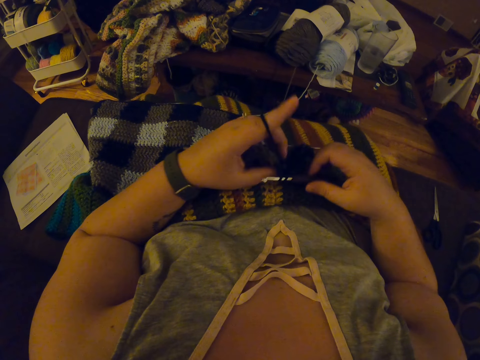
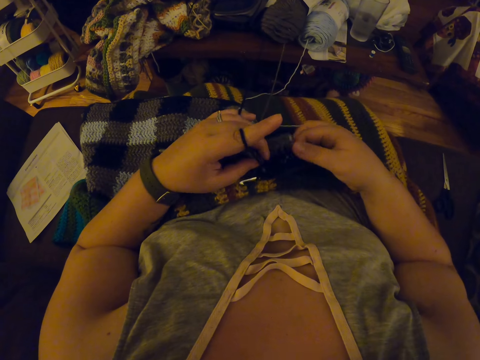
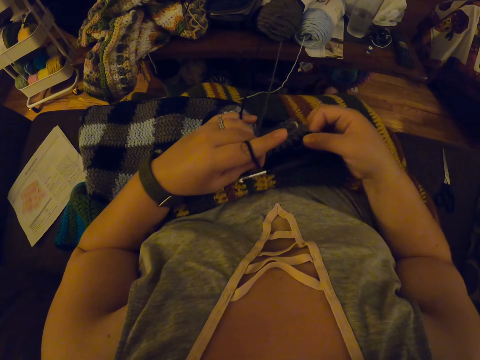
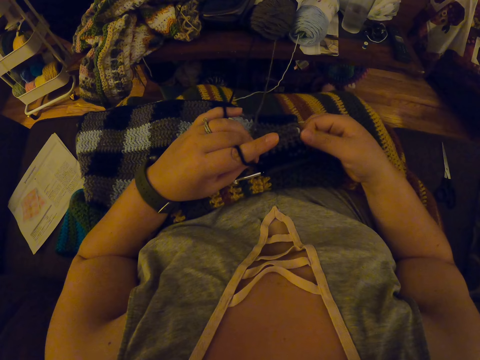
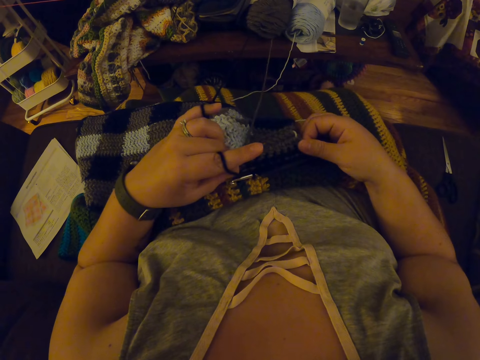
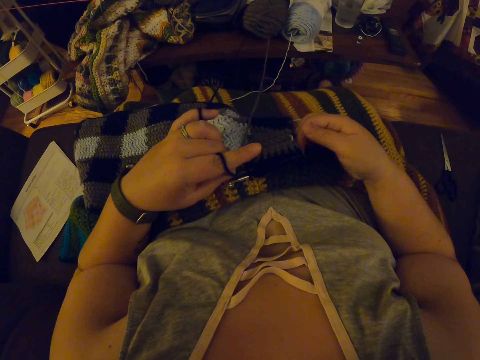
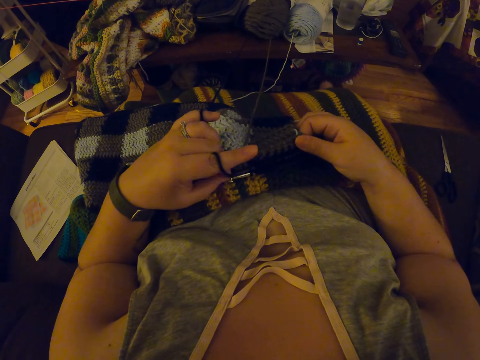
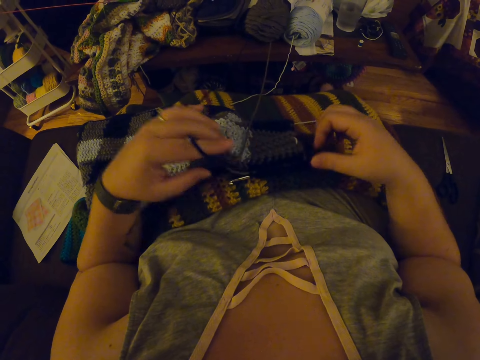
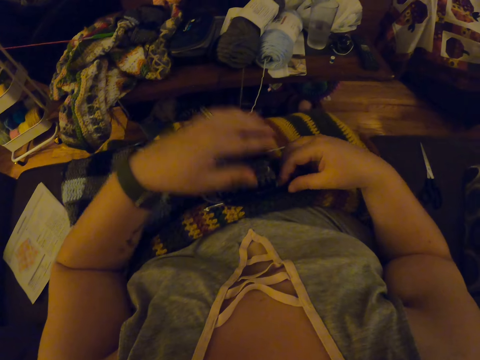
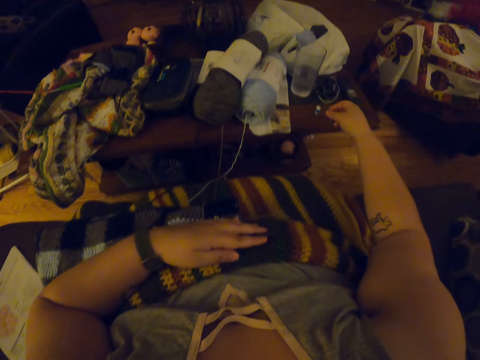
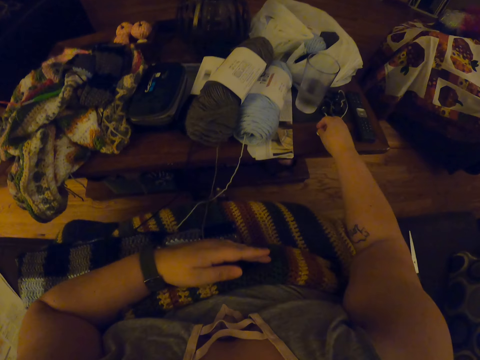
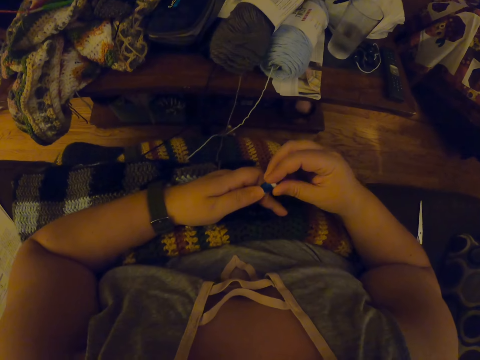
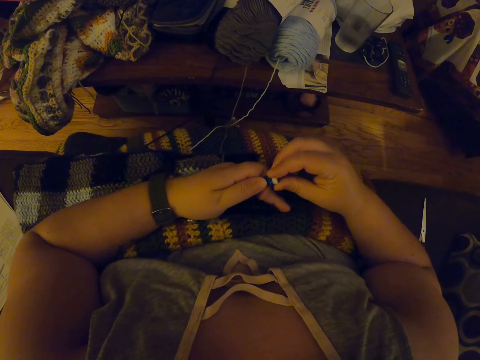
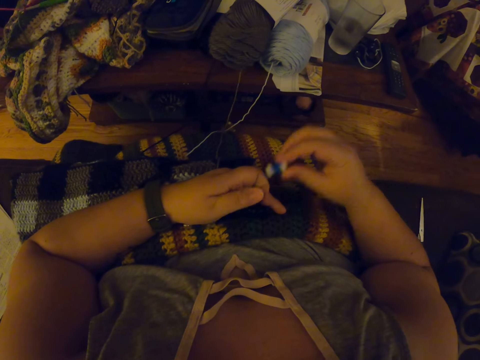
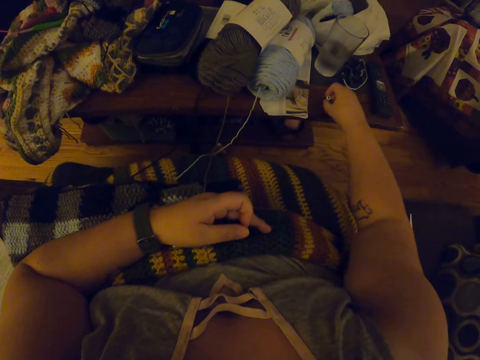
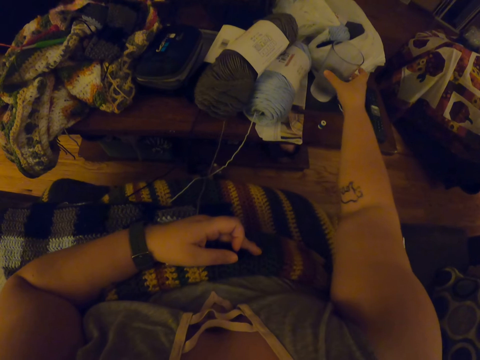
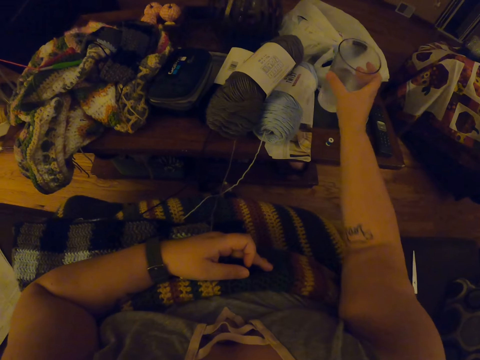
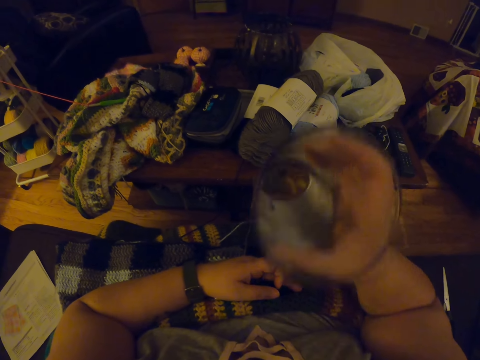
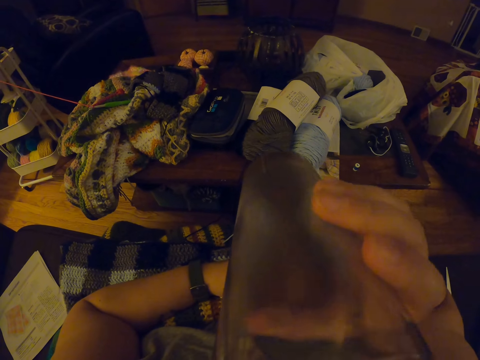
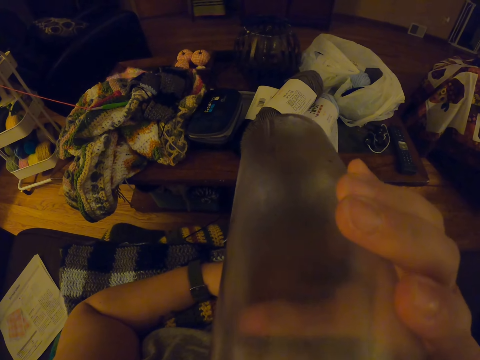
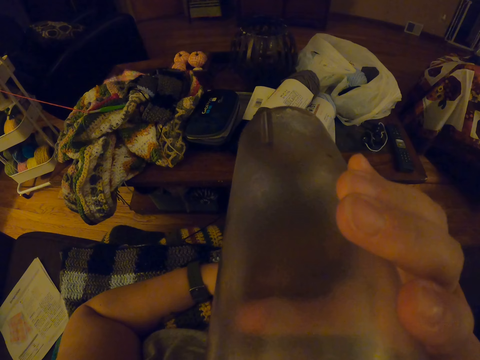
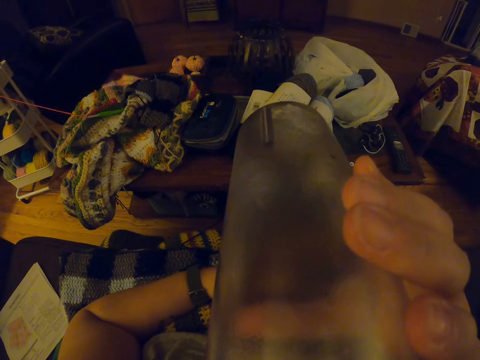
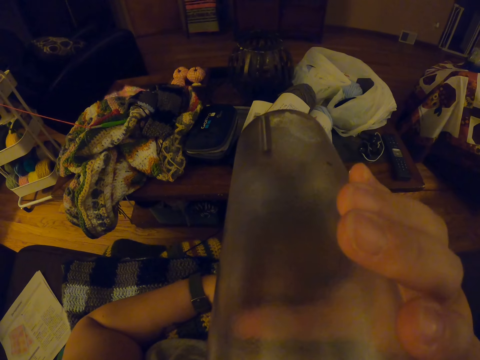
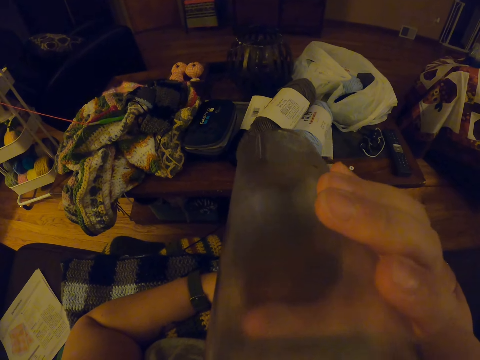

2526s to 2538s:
The camera wearer straightens the fabric sweater. She picks up a sewing thimble or thread on a table. She holds the thread with her hands. She drops back the sewing thimble on the table. She picks up a glass of water on the table, holds the glass and drinks water from the glass.

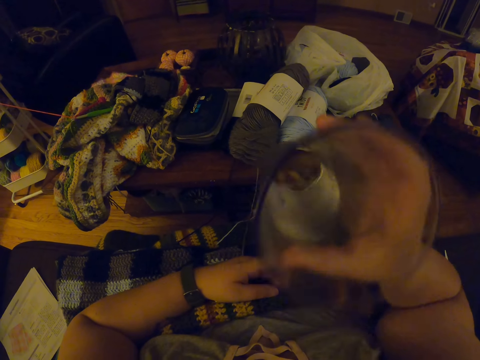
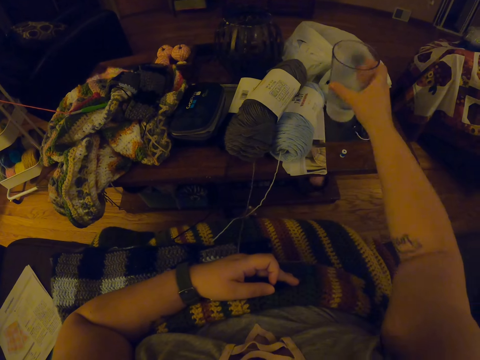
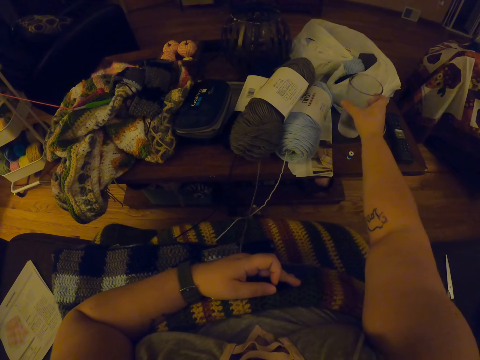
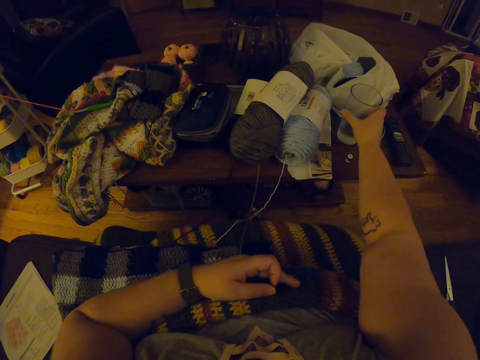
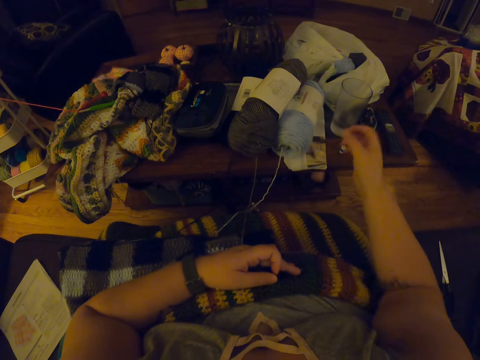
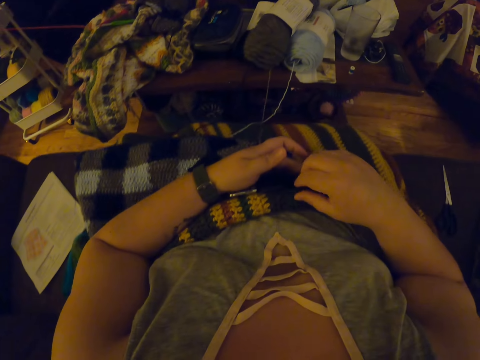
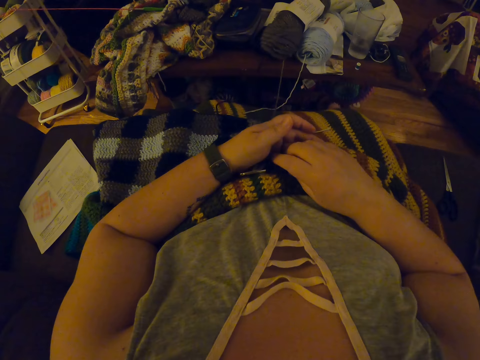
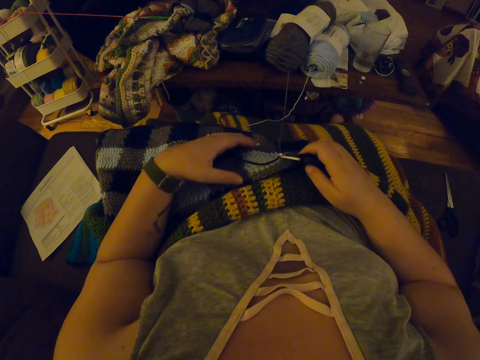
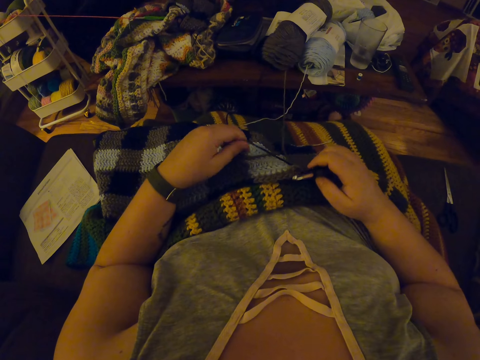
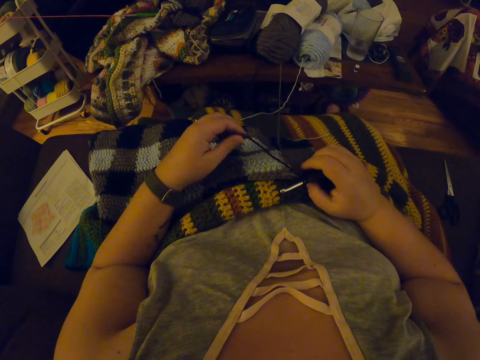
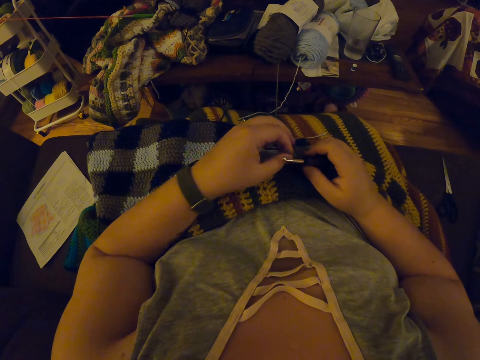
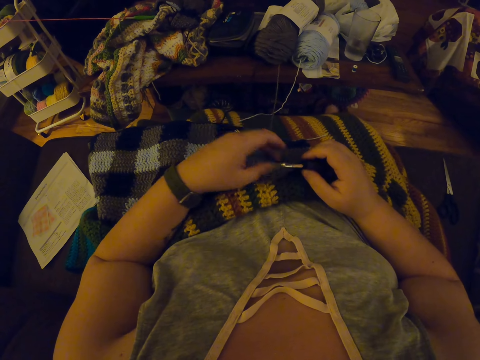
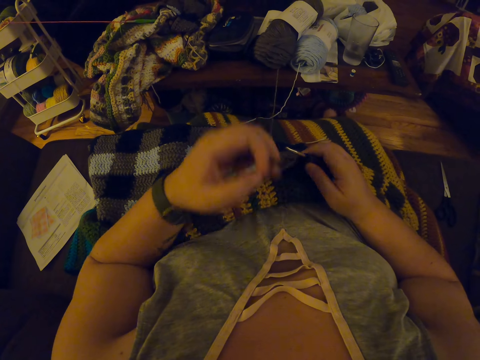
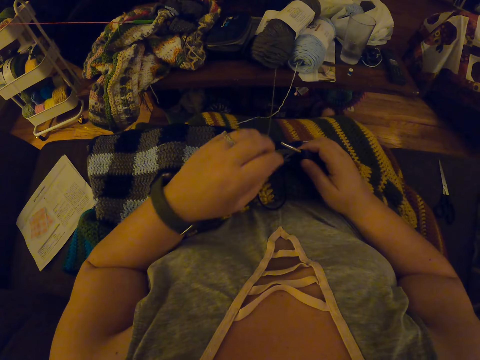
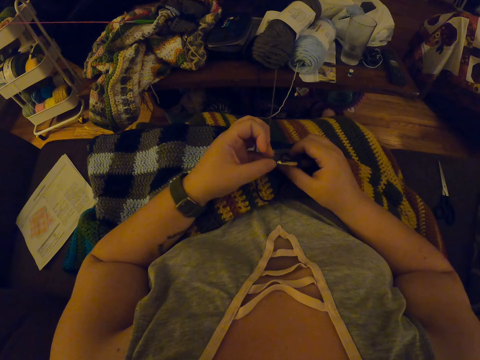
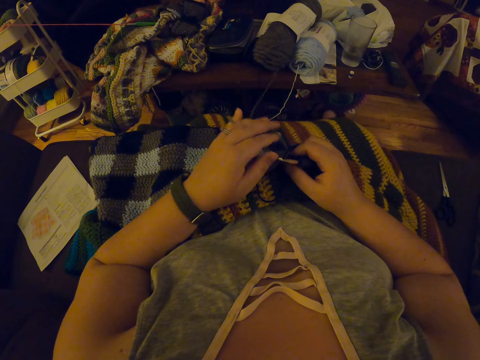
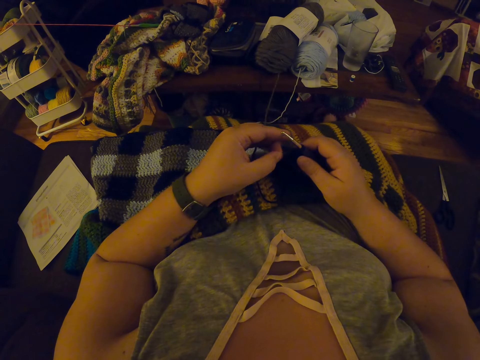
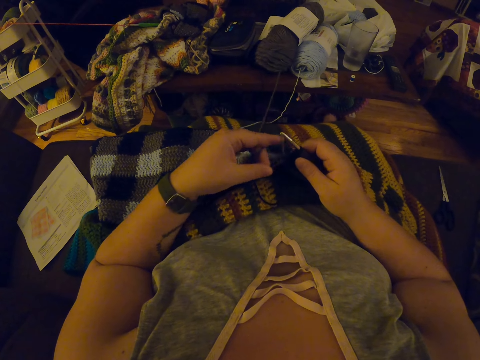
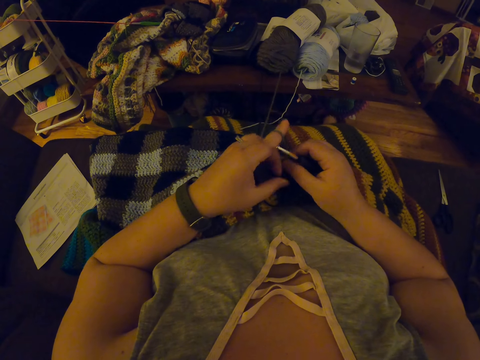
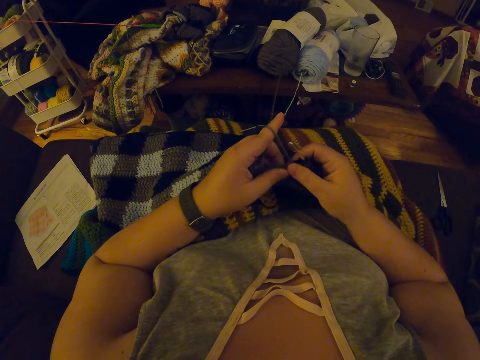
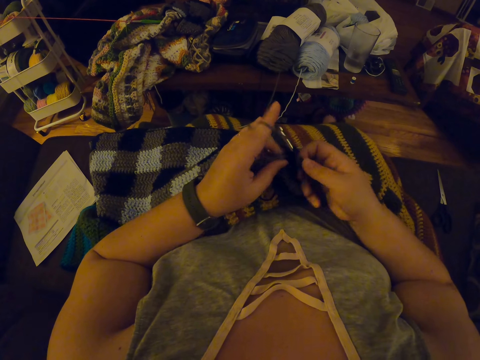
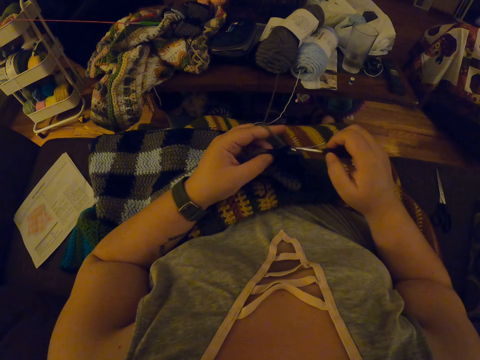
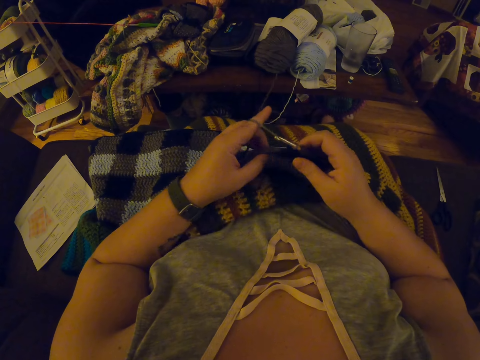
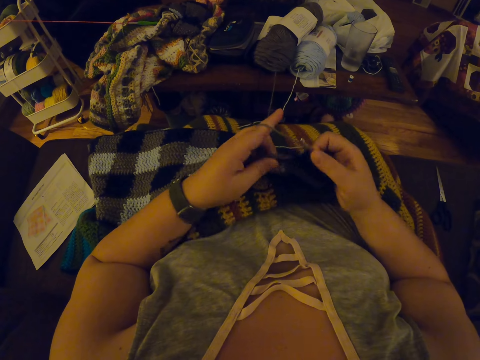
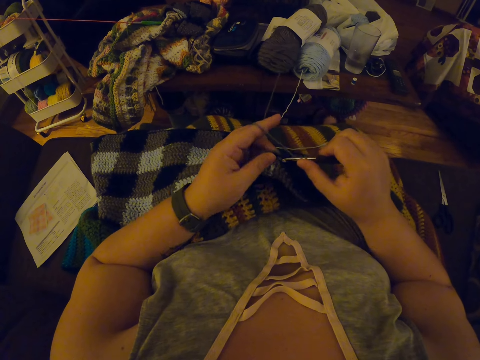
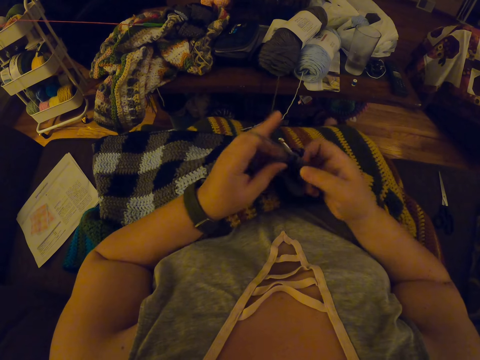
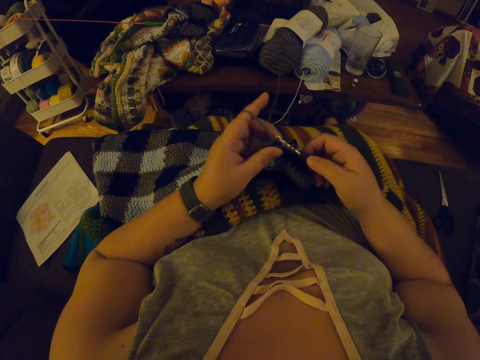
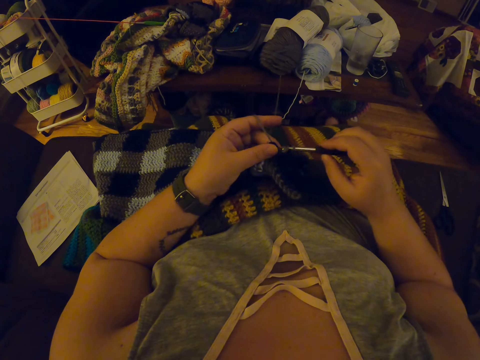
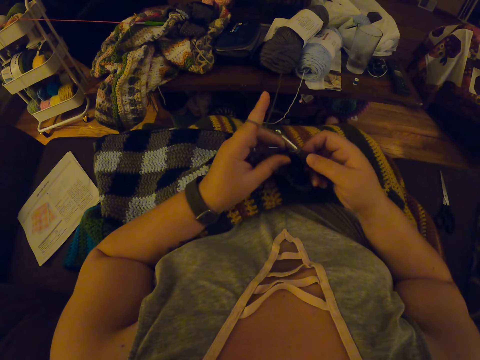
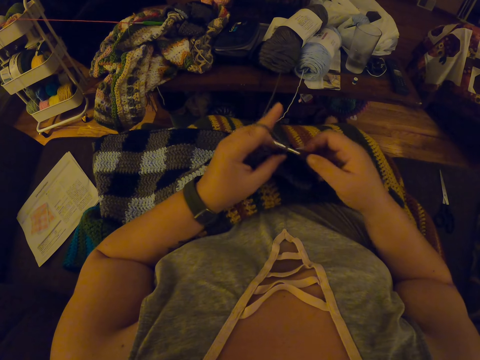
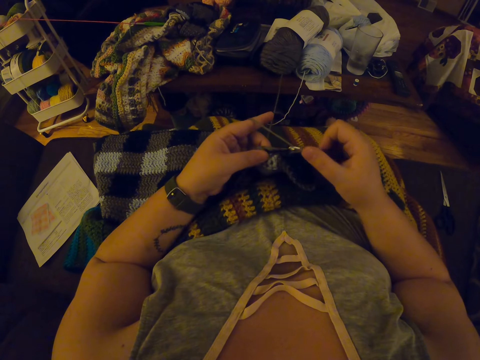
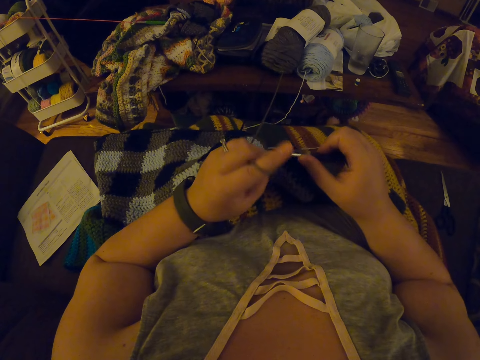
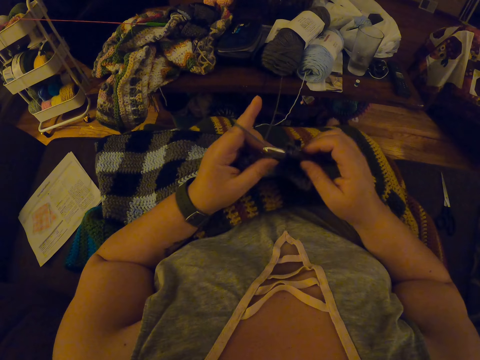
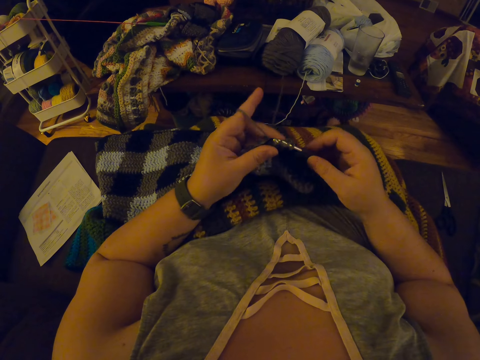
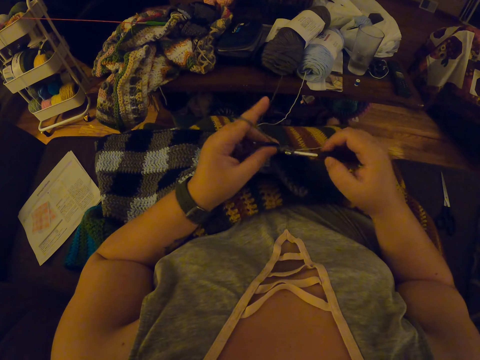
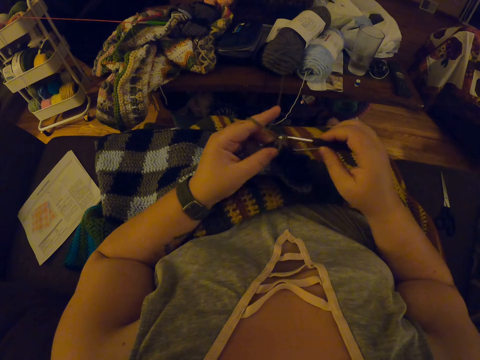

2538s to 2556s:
The camera wearer drops back the glass of water on the table. She adjusts the yarn with her left hand. She holds the fabric sweater. She crochets the yarn with the crochet hook. She sews the fabric sweater.
